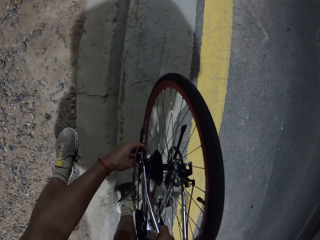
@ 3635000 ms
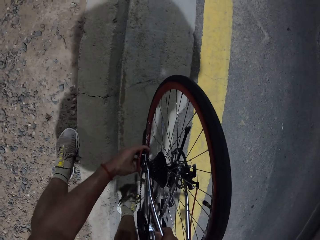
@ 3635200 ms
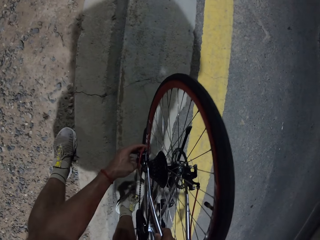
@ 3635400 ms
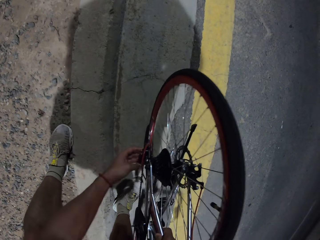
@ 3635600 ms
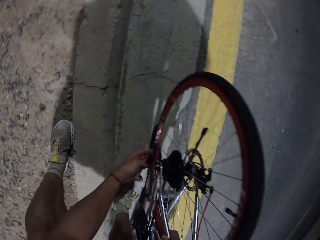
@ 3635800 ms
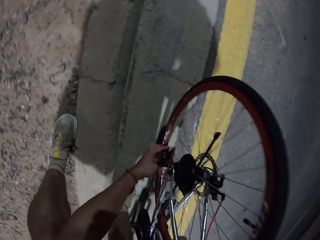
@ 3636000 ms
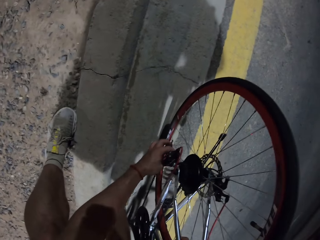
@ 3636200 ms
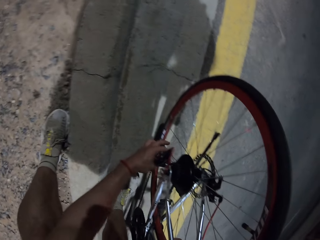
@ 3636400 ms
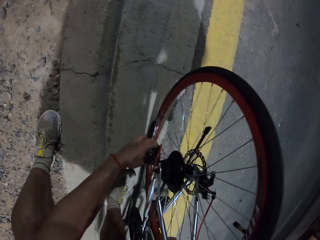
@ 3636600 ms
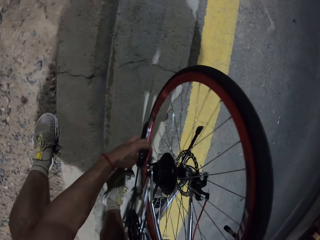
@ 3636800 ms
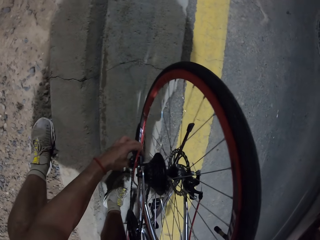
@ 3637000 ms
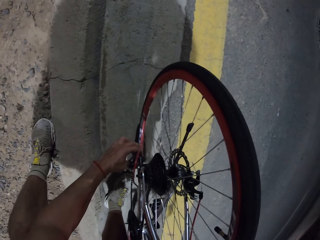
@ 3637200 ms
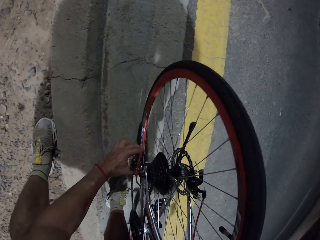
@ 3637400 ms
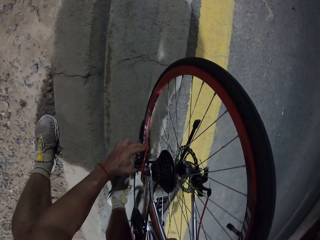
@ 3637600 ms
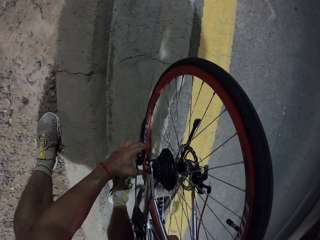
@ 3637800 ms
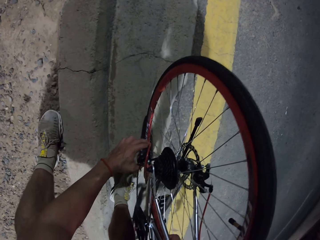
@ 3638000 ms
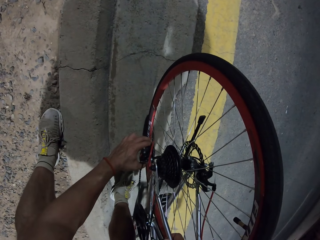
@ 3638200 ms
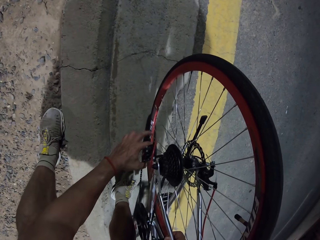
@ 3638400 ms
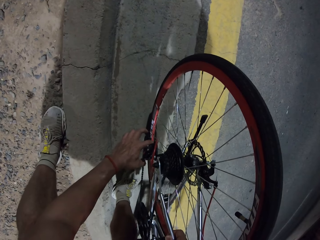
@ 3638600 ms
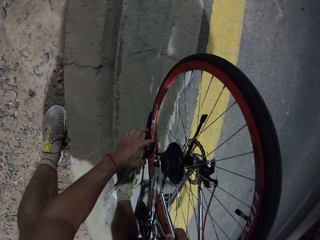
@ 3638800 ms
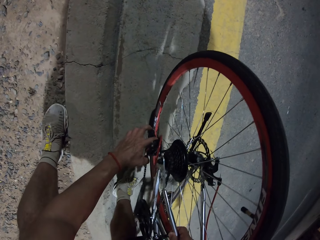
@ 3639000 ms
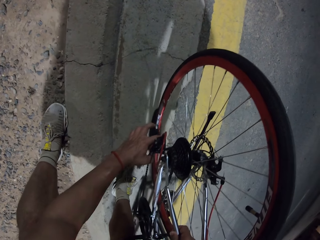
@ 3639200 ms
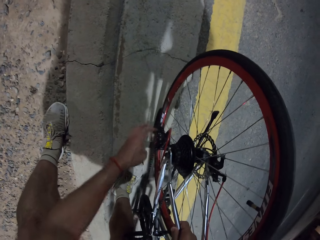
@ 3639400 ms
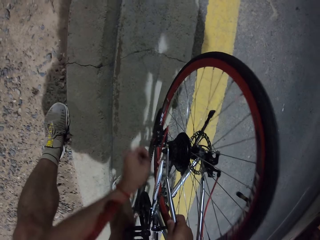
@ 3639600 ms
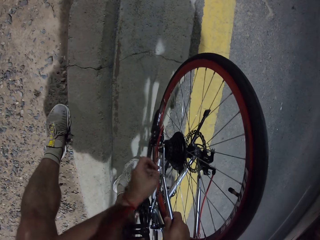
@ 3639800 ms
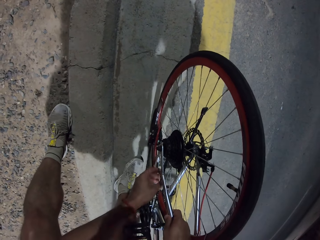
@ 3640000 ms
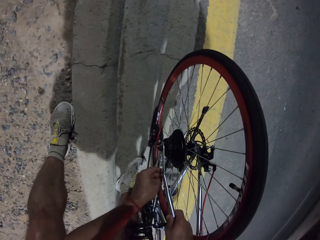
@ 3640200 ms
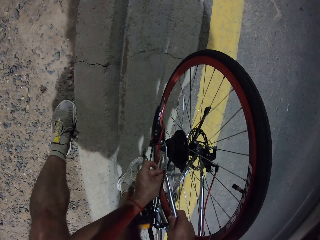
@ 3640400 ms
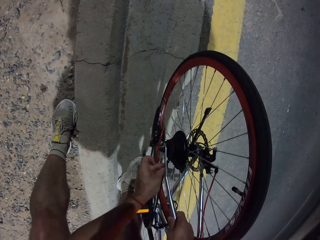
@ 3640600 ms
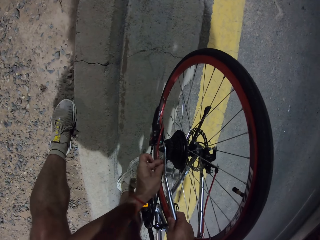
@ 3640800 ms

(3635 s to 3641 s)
The camera wearer touches the rear derailleur. They touch the bicycle chain.

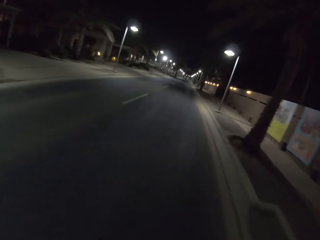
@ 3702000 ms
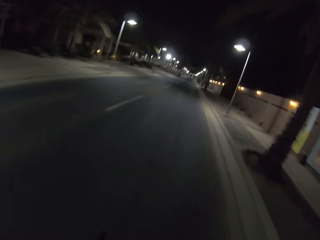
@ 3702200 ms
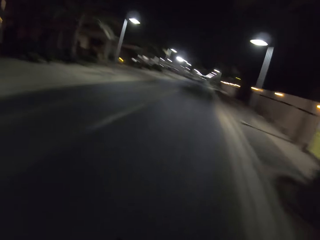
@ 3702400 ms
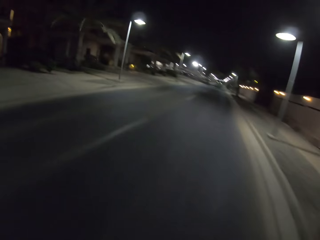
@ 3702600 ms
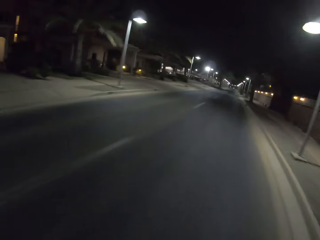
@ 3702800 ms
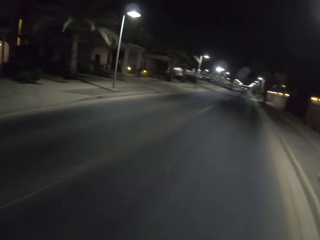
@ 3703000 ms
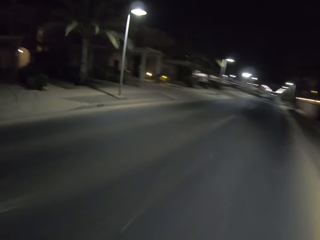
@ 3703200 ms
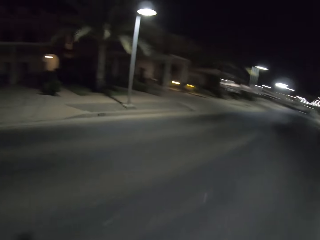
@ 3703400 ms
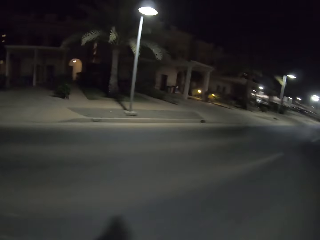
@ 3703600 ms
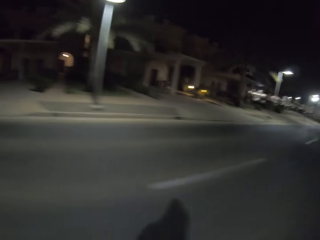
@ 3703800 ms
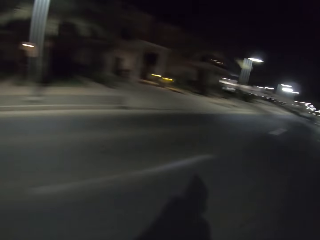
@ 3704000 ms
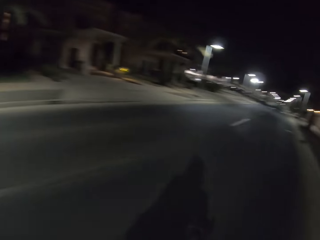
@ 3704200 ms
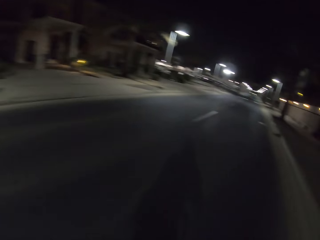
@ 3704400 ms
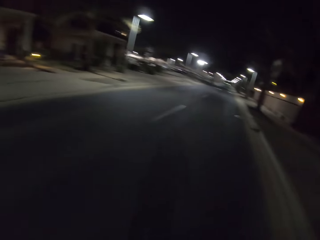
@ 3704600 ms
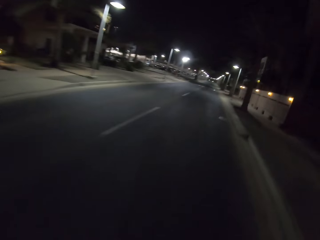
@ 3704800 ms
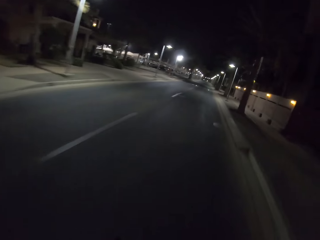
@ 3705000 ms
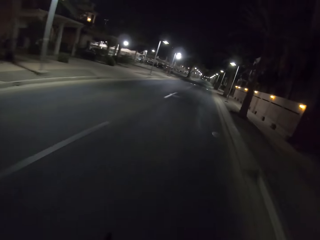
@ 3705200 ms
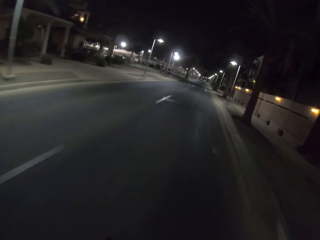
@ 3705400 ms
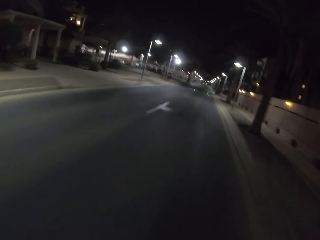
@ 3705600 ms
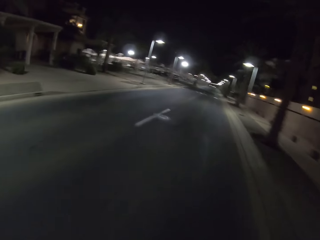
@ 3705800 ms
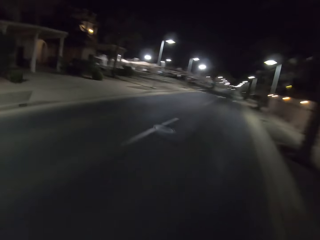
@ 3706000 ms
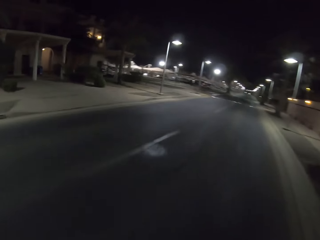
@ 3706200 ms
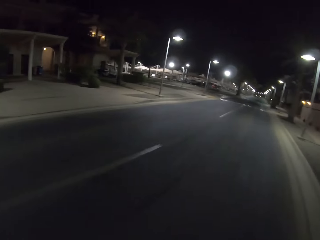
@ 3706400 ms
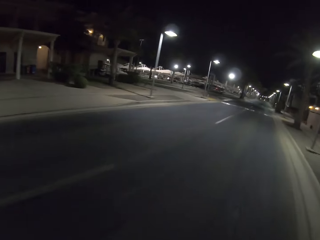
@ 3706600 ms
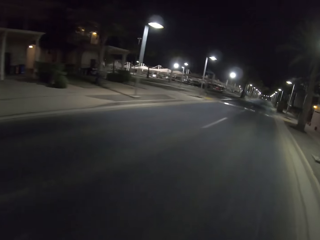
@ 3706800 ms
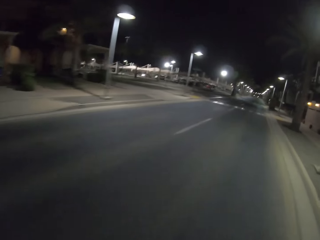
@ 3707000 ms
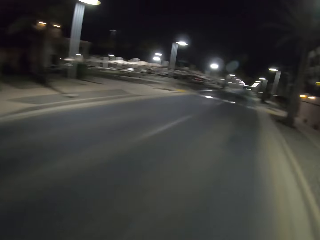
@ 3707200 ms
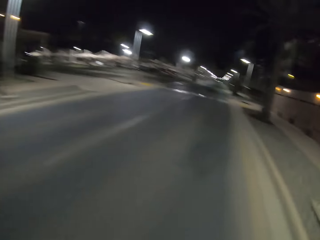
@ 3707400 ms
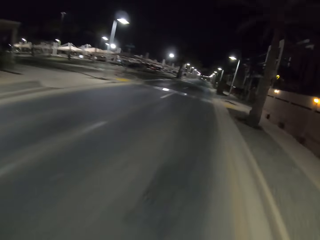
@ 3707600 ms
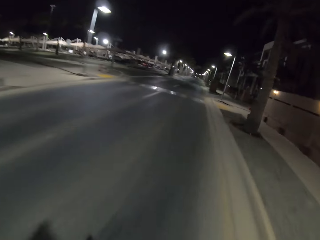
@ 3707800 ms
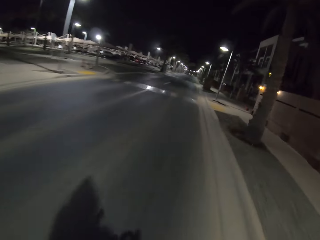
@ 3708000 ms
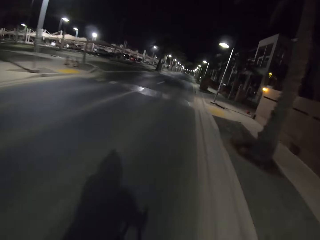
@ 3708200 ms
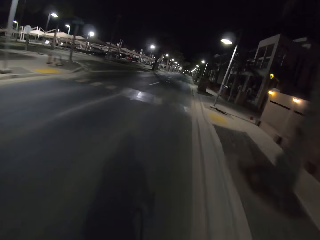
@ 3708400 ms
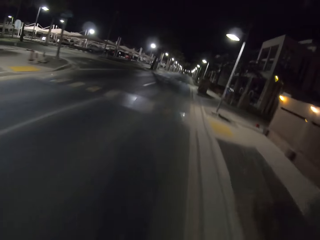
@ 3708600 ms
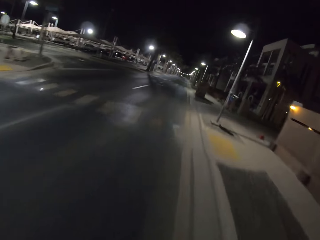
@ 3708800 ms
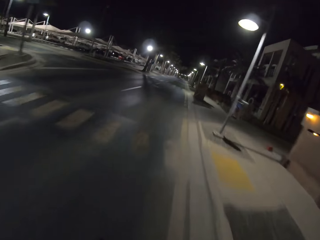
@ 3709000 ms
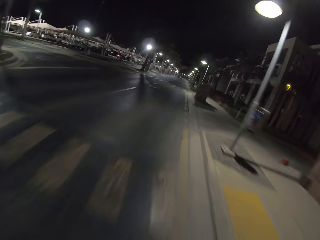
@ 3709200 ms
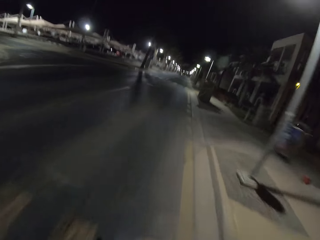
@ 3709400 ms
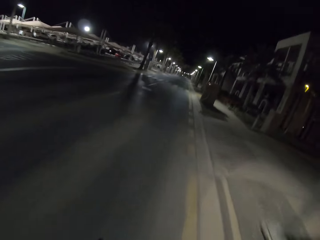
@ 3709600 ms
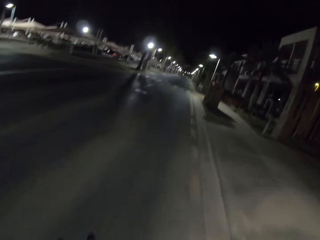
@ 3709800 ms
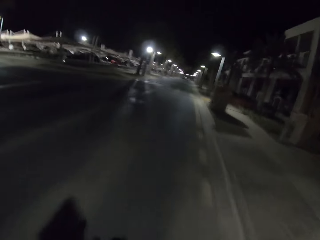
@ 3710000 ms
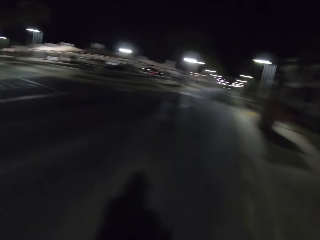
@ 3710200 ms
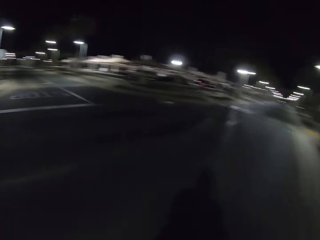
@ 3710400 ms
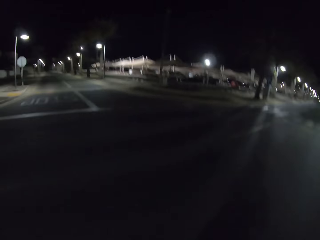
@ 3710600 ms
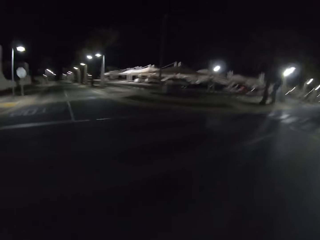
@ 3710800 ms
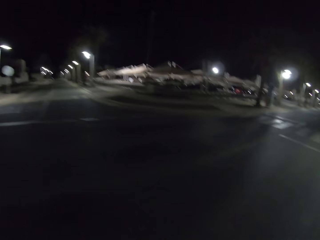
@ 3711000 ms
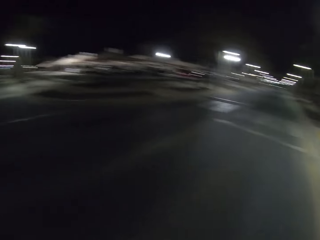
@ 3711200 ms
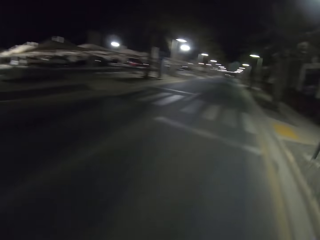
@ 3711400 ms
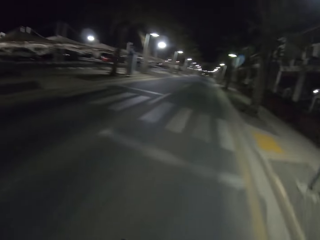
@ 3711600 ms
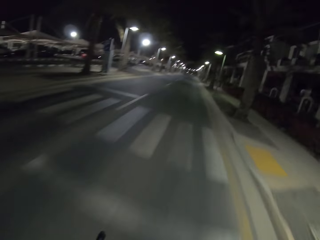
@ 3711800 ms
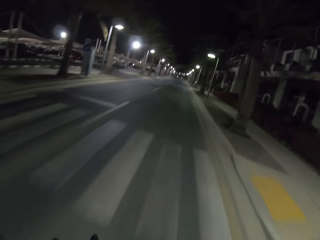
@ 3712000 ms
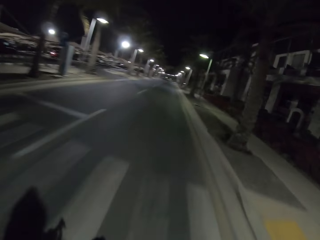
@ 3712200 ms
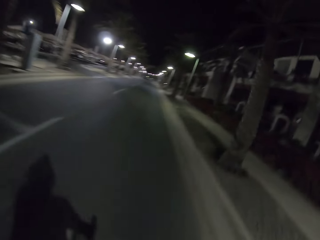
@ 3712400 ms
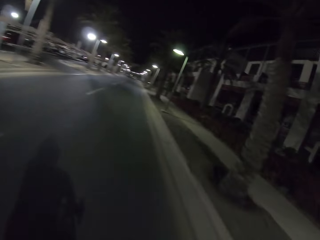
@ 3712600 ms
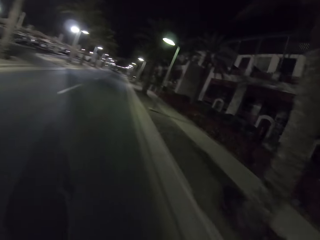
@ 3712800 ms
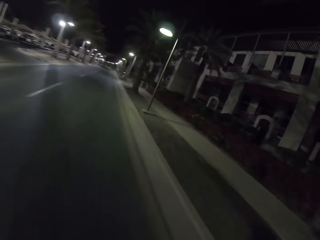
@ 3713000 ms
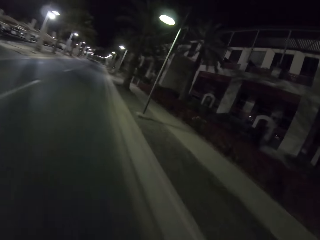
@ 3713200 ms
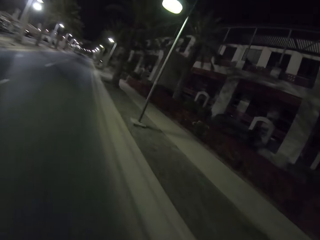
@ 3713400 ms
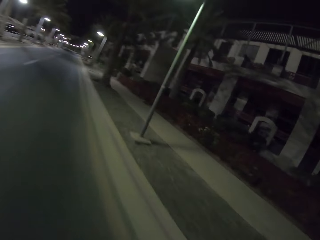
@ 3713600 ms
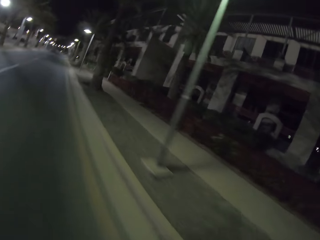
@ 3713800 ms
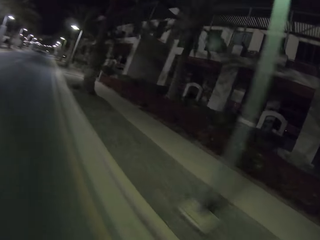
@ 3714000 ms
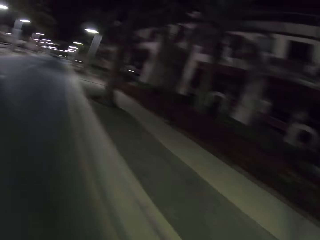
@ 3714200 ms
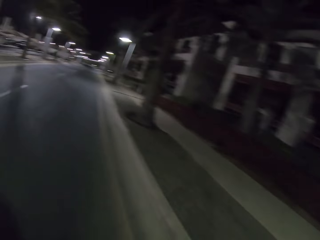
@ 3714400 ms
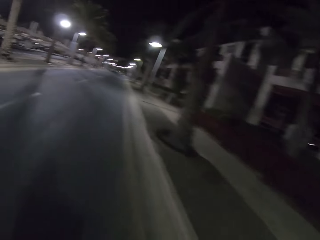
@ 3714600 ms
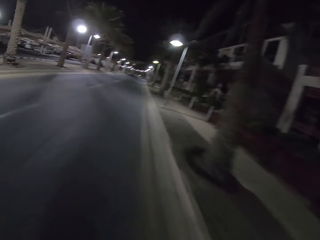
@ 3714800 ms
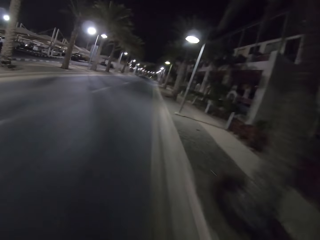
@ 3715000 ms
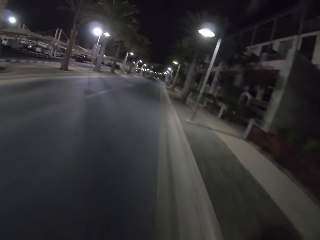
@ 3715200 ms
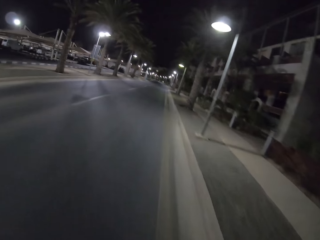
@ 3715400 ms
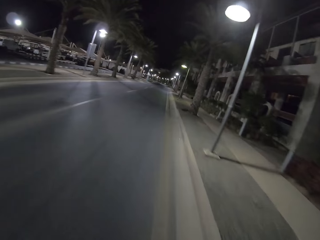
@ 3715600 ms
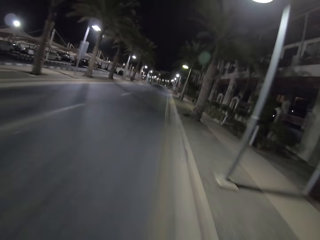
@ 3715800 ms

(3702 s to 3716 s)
The camera wearer rides the bicycle and looks around. They ride the bicycle and look around.

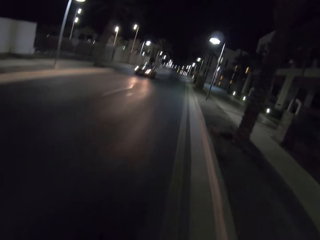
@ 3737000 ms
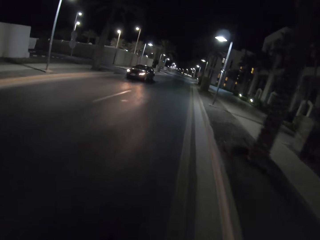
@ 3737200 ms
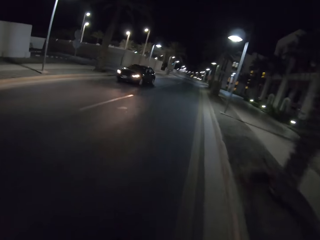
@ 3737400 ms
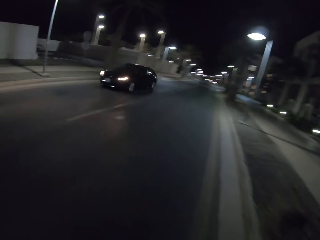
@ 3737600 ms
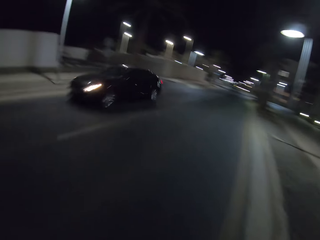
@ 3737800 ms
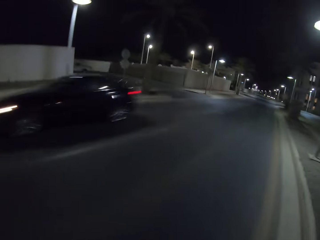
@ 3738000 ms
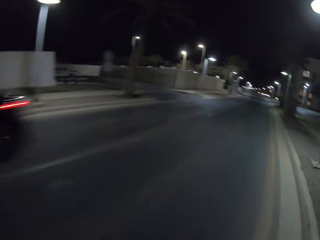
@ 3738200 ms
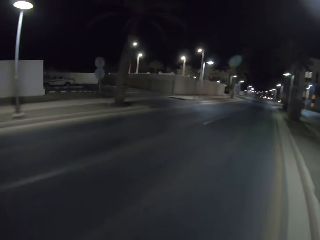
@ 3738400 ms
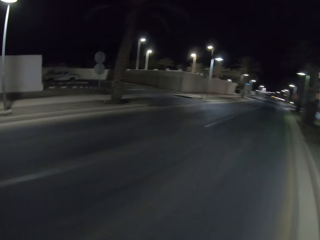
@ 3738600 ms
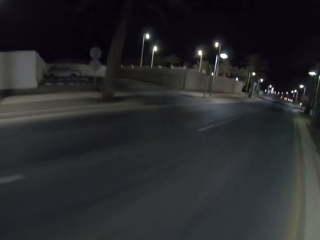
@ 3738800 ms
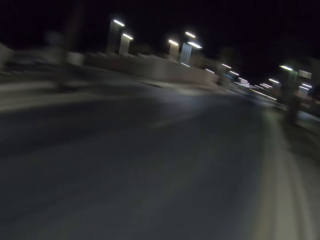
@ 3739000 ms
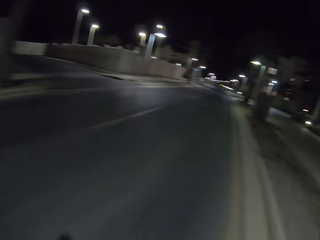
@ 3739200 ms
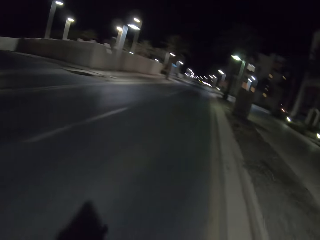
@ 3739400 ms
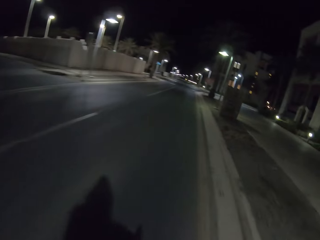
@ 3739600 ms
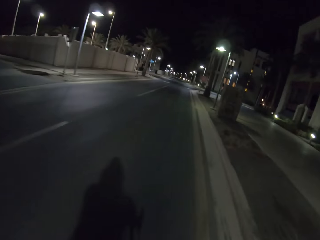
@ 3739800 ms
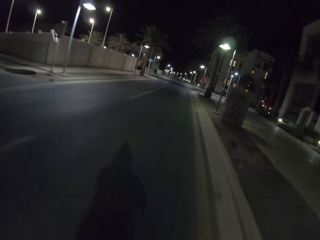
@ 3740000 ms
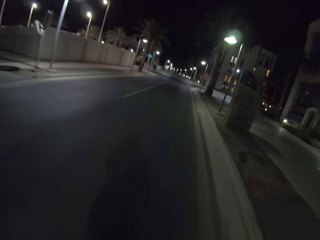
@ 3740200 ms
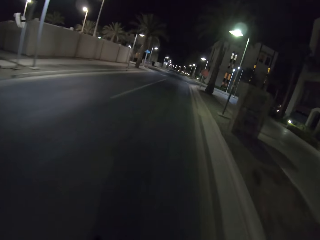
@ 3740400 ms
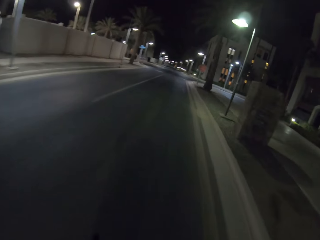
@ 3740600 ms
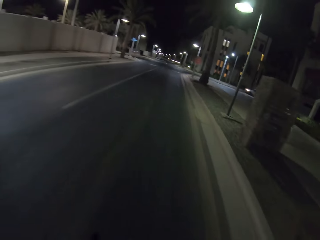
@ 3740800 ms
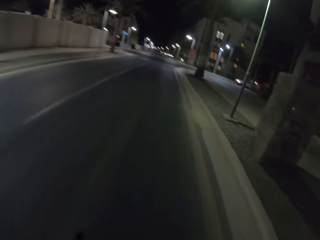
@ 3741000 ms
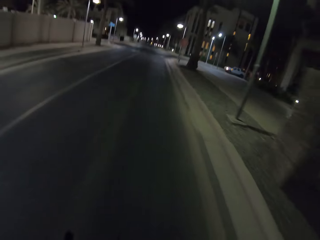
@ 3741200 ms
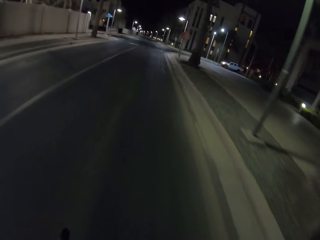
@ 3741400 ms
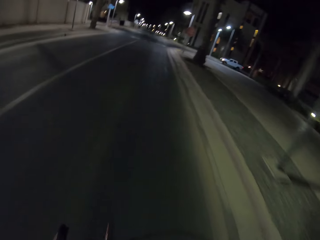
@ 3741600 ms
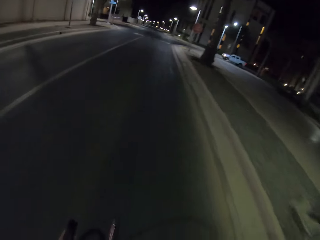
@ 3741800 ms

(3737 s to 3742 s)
The camera wearer looks around and rides the bicycle.
